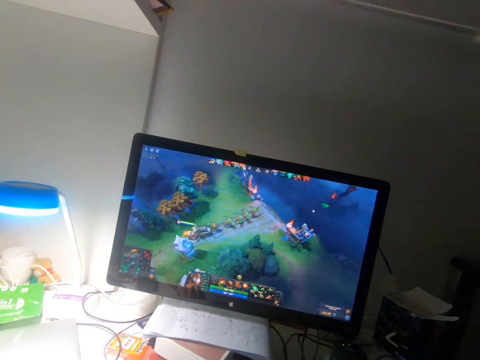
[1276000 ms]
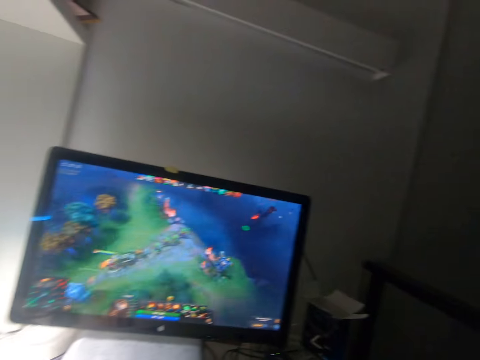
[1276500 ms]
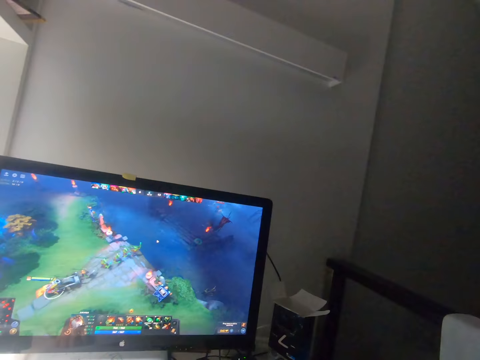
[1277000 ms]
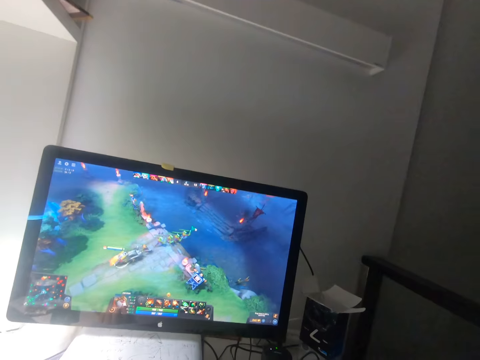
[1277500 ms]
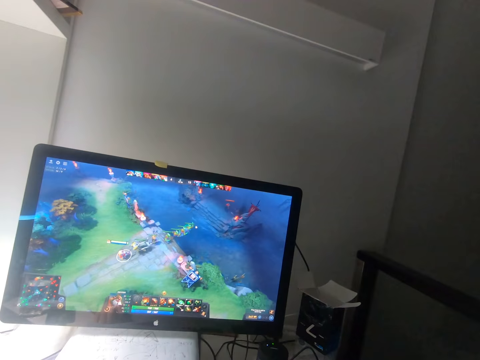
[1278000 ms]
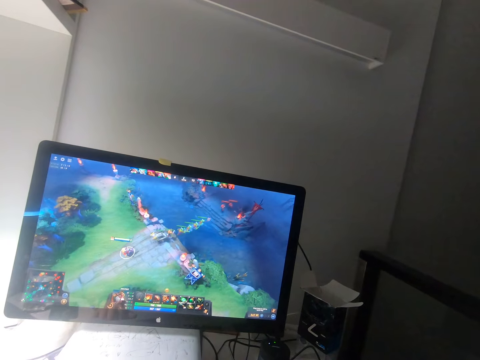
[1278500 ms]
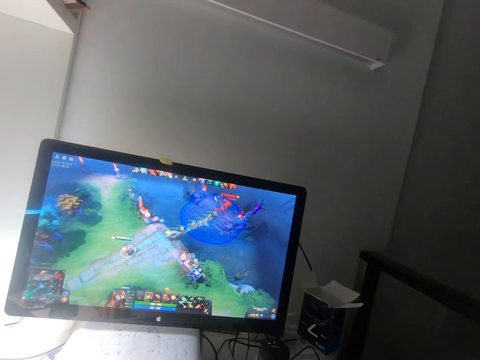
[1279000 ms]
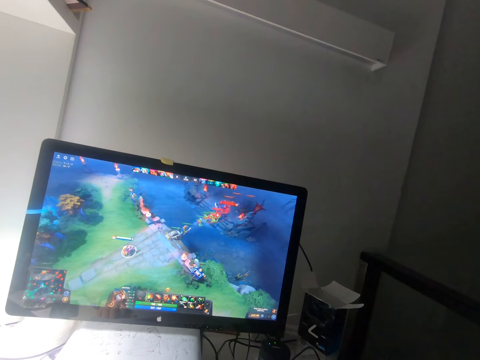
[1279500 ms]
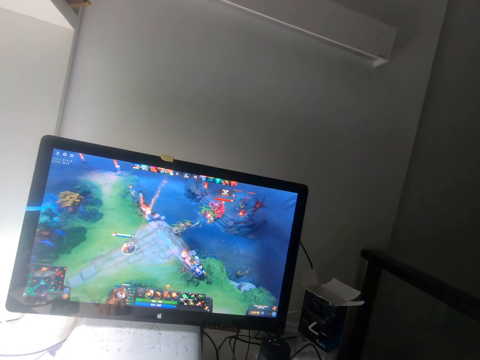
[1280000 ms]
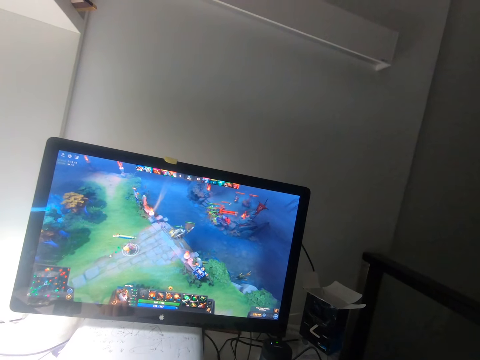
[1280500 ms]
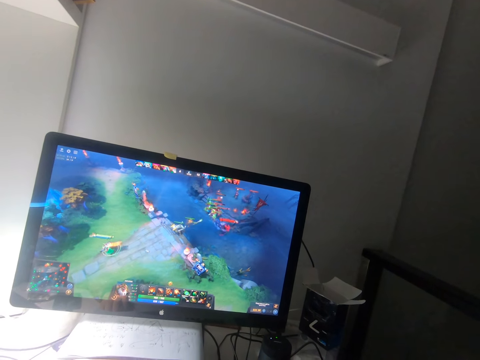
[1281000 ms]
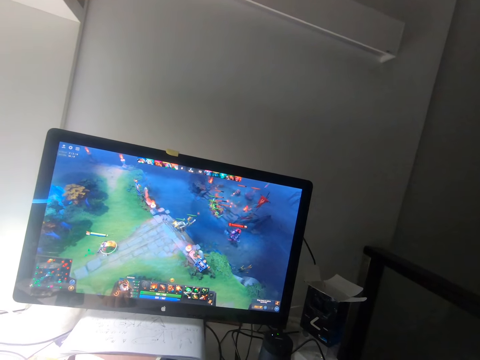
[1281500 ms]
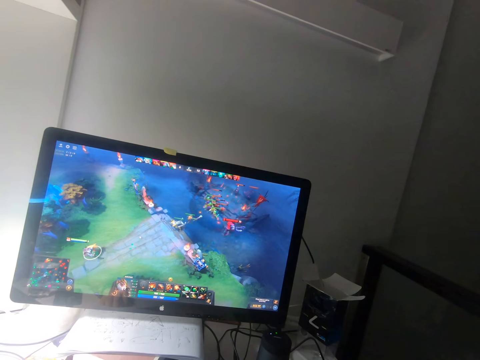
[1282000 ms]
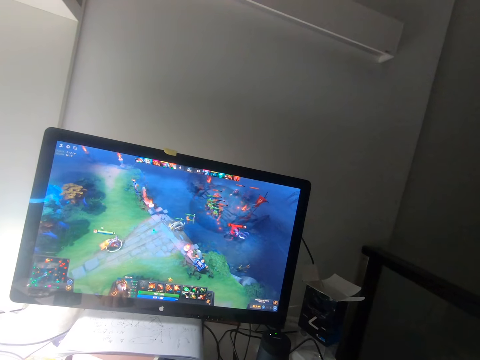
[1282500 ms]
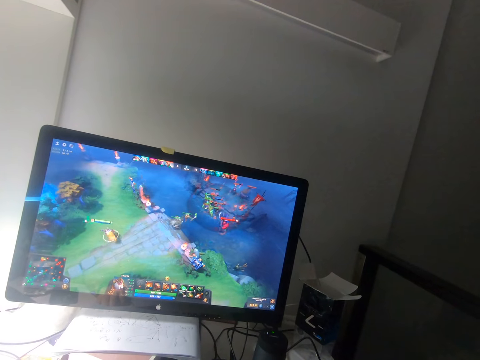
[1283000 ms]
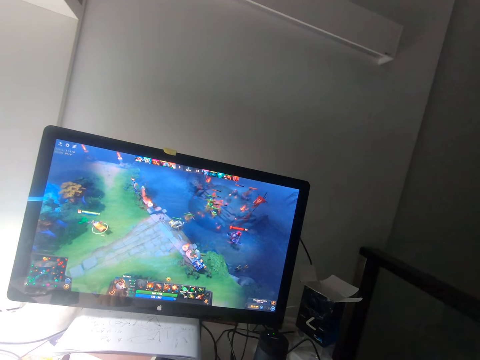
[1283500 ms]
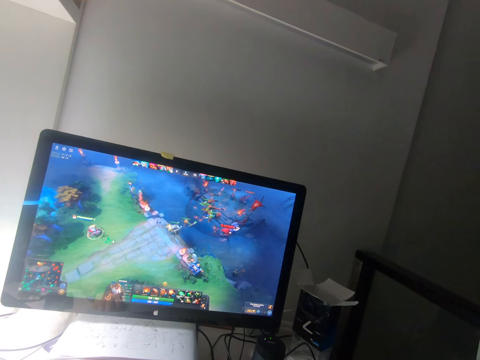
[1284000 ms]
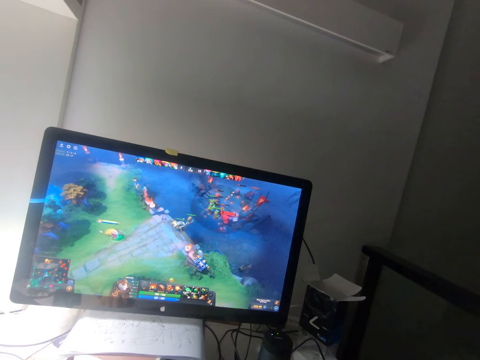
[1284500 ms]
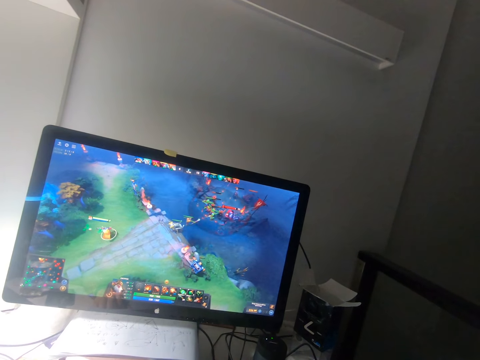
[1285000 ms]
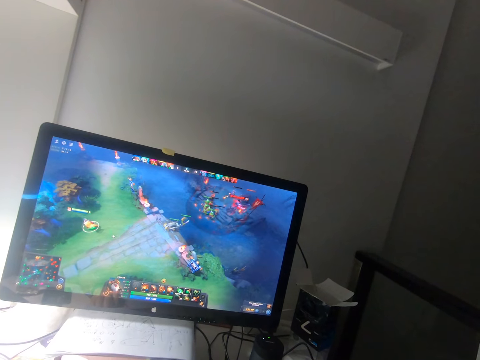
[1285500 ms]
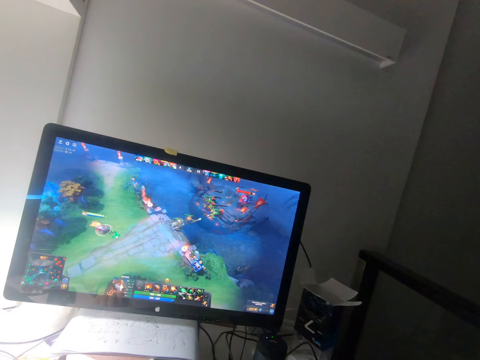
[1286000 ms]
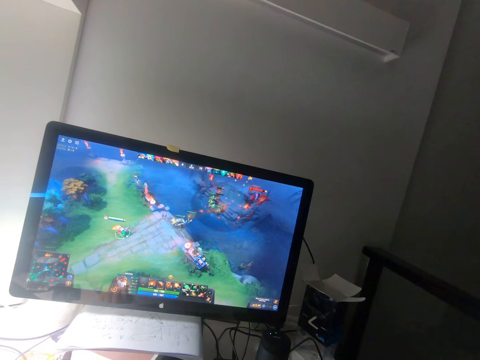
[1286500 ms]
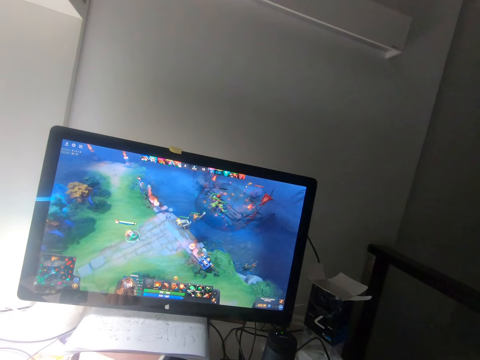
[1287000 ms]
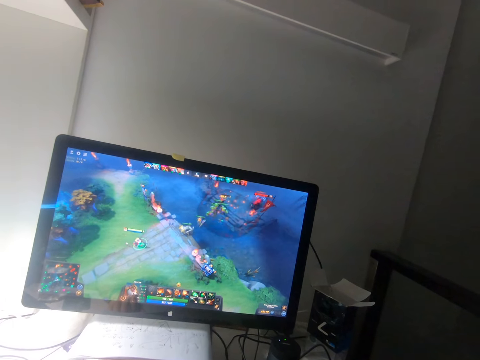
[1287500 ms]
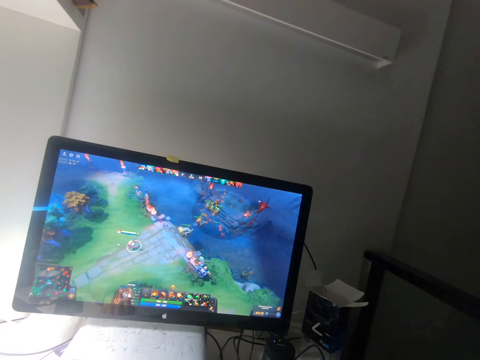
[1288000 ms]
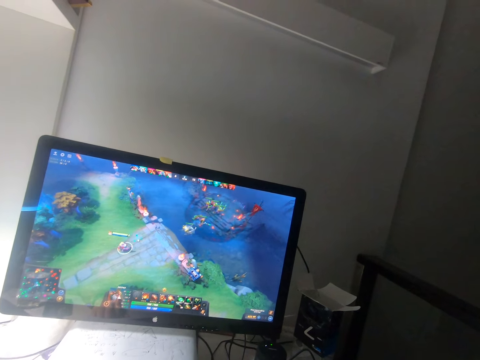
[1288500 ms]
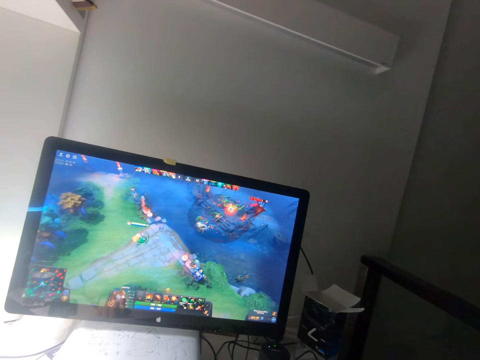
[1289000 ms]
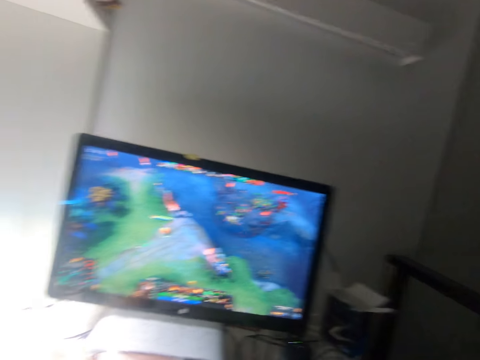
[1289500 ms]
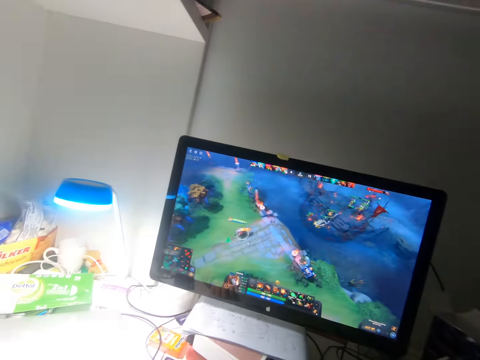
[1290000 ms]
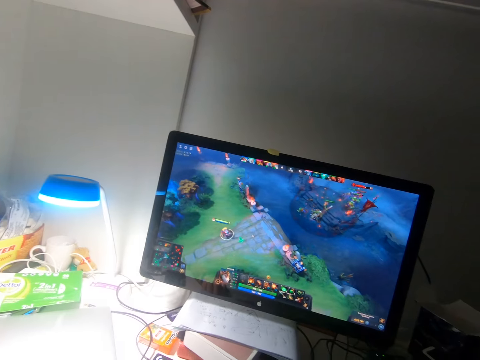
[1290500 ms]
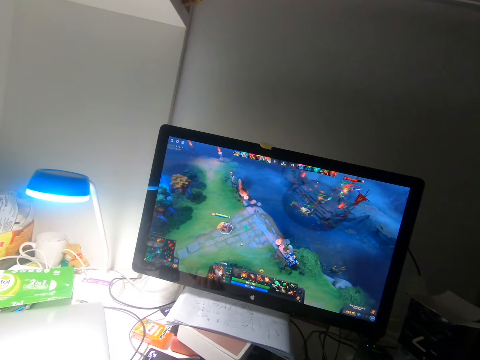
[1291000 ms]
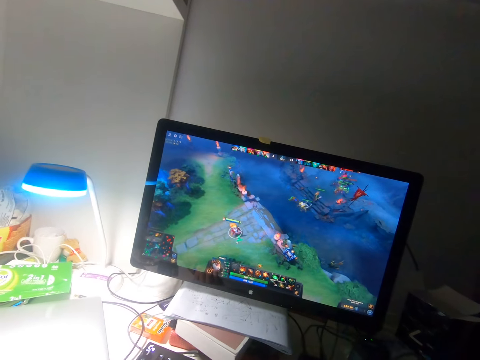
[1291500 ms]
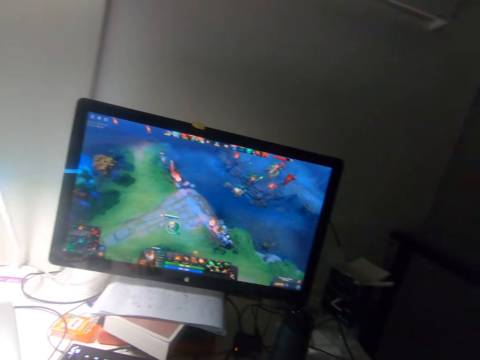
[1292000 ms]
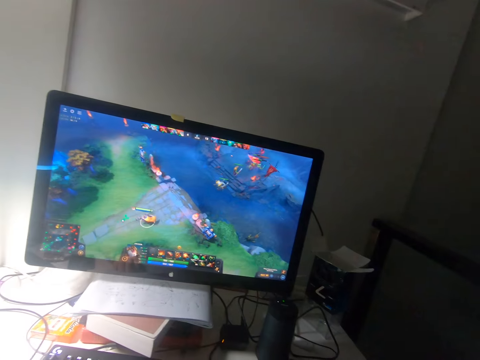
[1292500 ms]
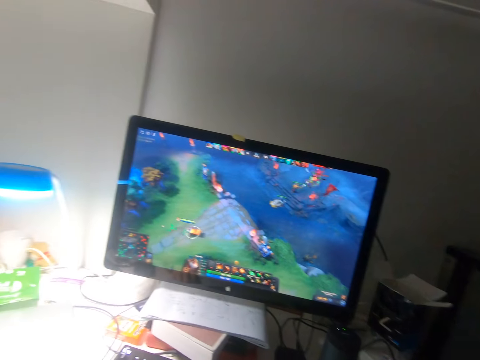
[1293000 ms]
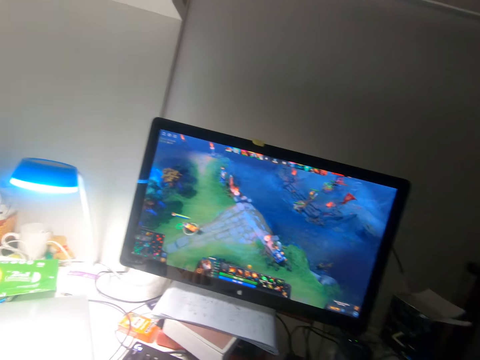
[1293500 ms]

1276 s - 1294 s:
The camera wearer turns his head to the left. He watches a game on a monitor. He turns his head to the left.

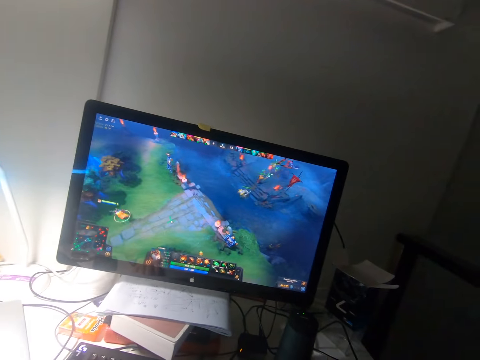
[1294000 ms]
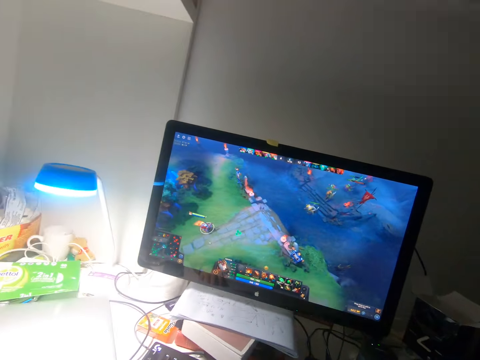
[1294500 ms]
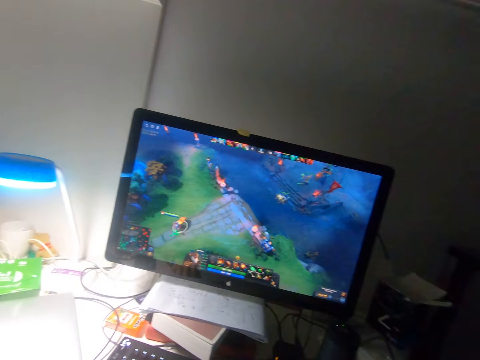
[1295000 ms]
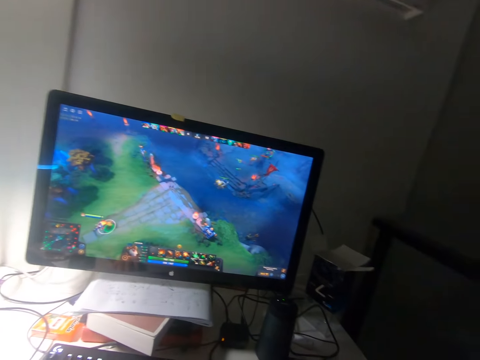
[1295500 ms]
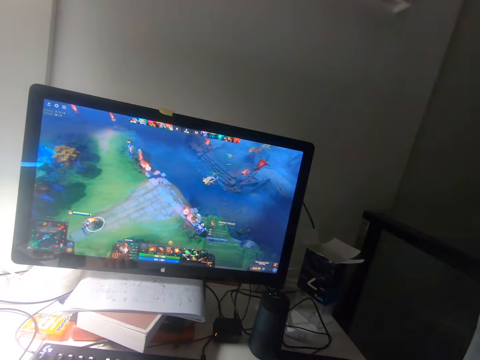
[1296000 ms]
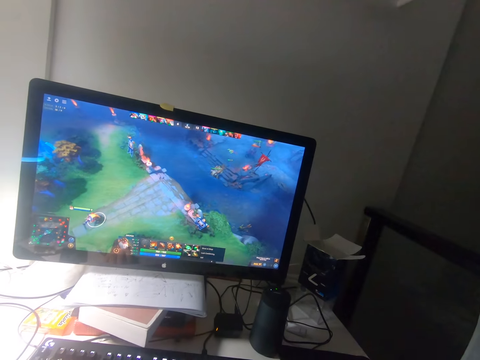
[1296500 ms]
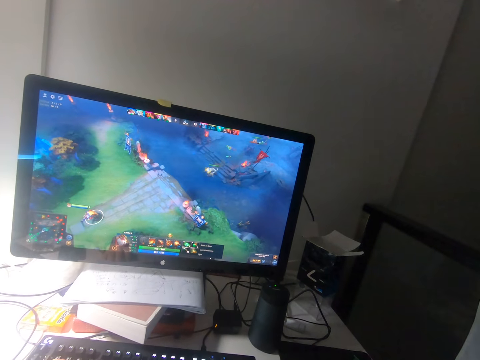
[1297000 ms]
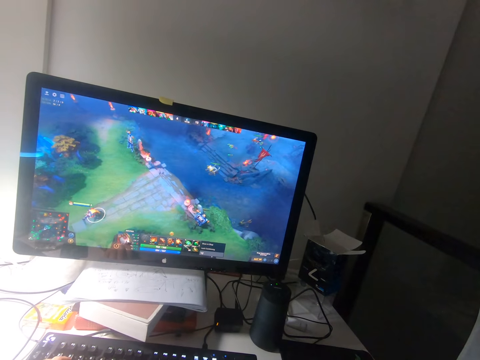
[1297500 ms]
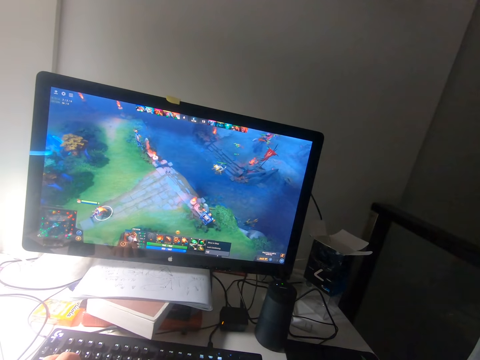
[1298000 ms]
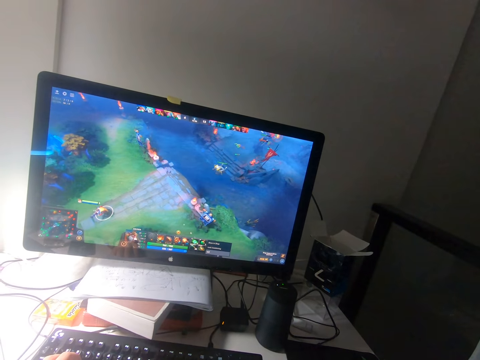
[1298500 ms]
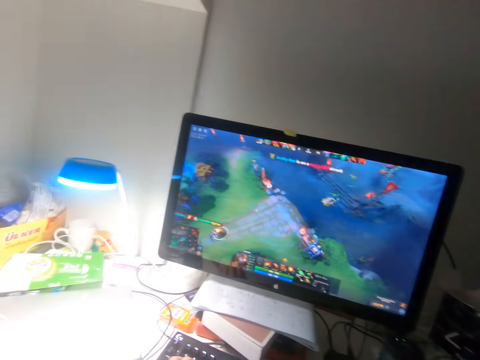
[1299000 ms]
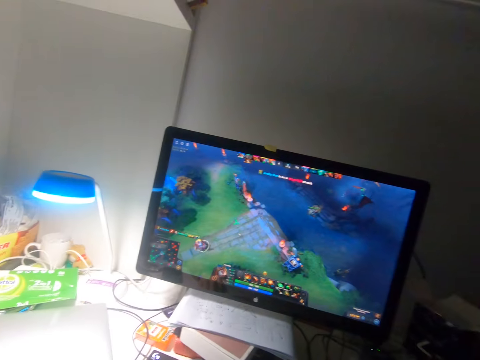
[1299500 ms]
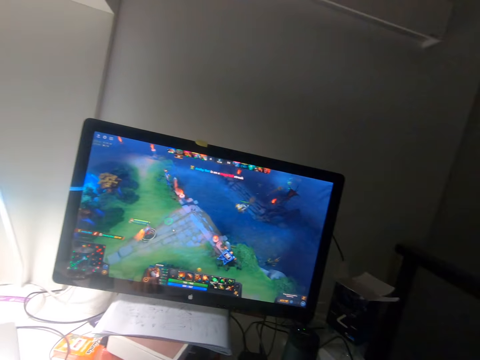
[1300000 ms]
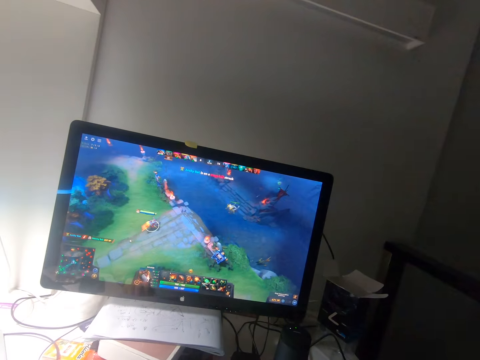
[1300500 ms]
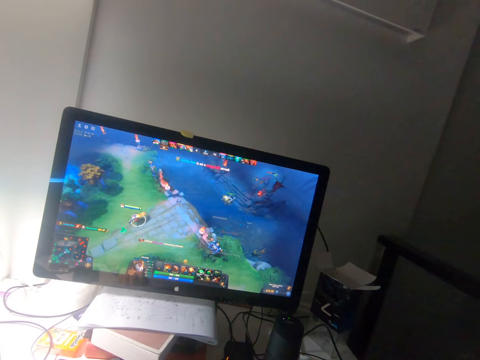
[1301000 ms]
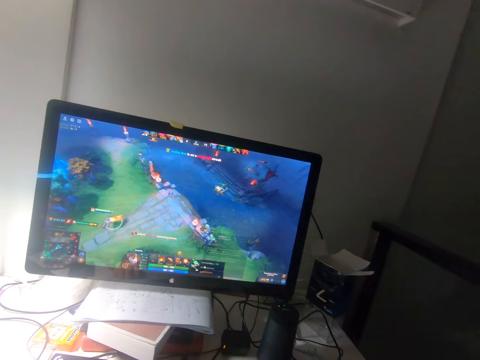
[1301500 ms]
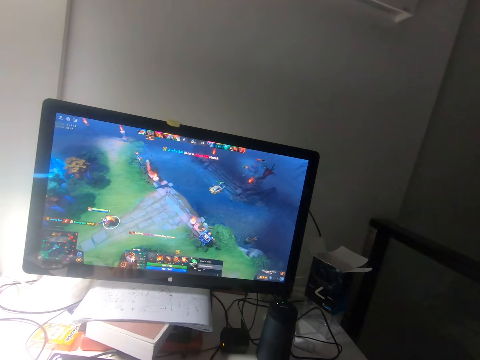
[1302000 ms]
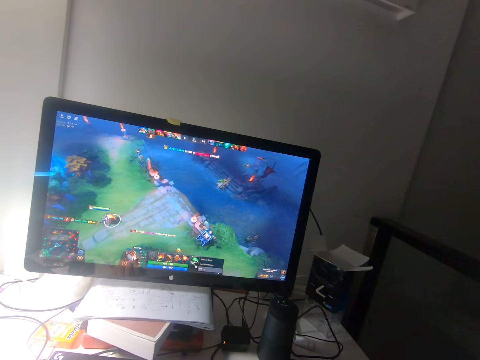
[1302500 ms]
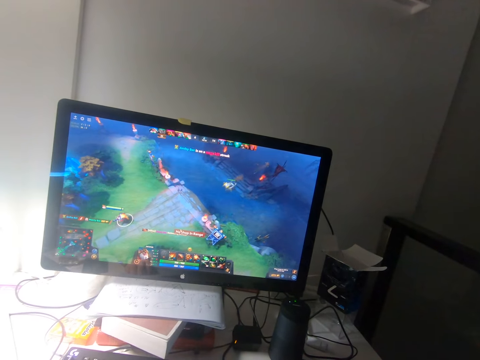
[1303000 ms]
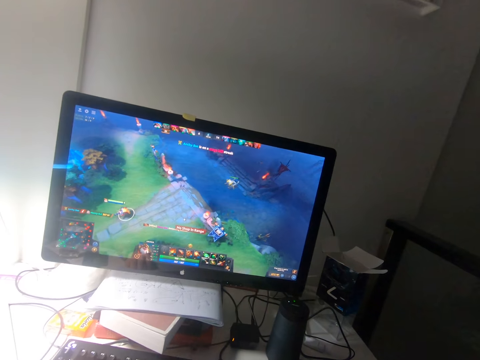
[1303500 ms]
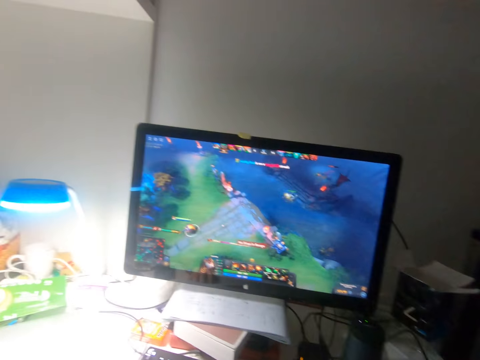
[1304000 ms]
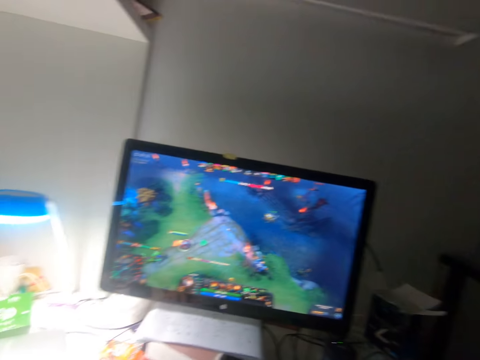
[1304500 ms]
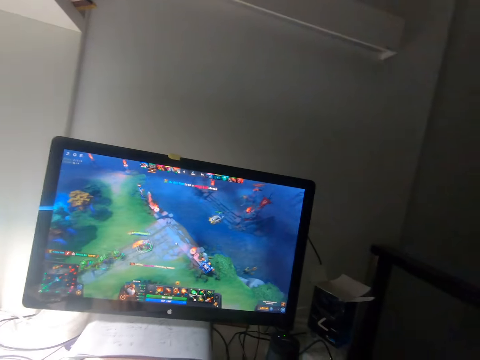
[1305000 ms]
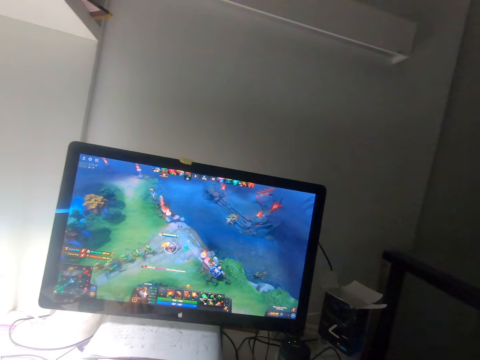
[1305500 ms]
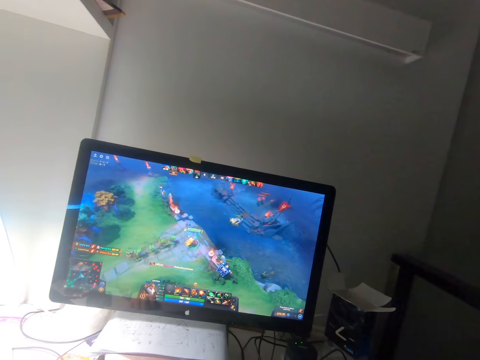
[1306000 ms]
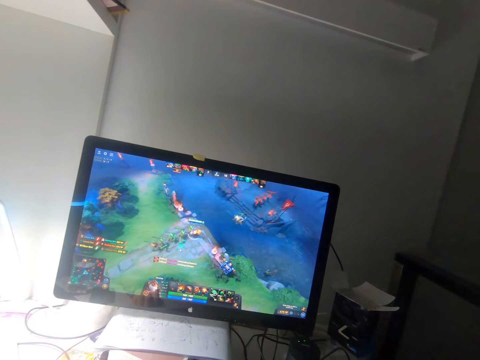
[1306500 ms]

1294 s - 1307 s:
The camera wearer watches a game on a monitor.
